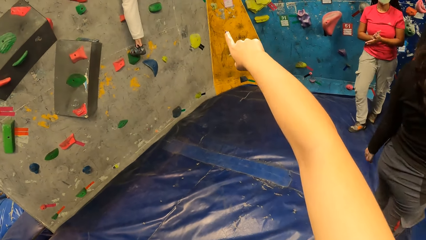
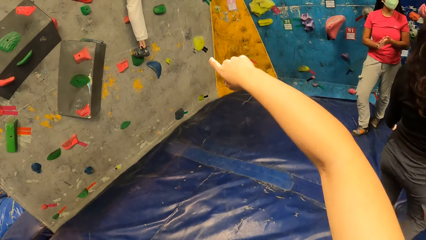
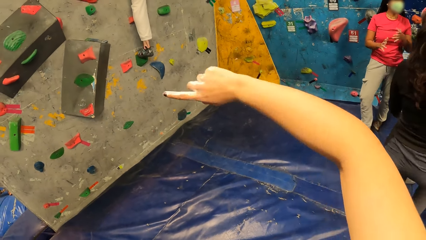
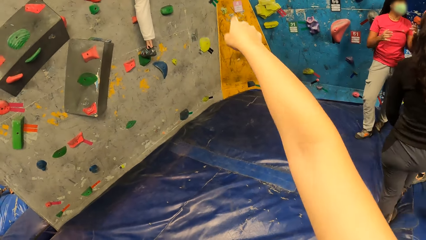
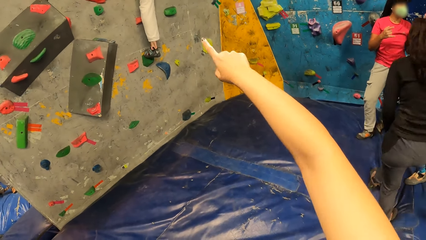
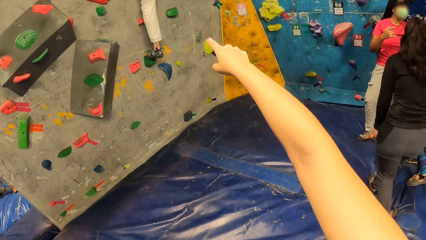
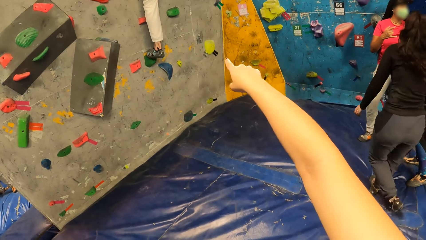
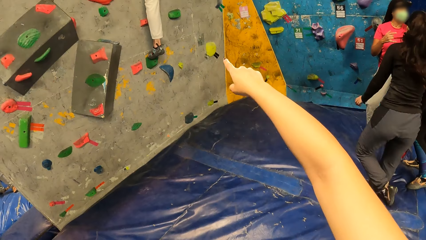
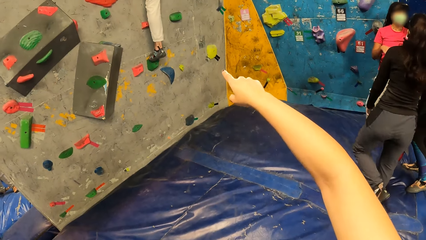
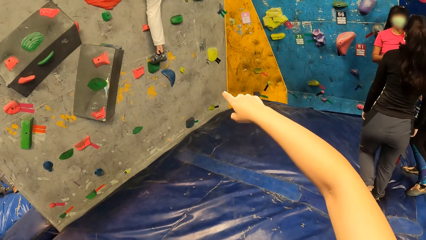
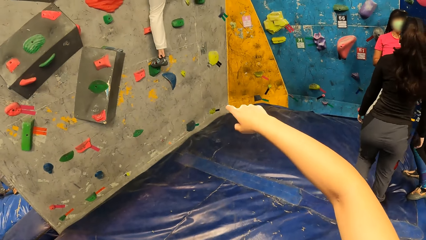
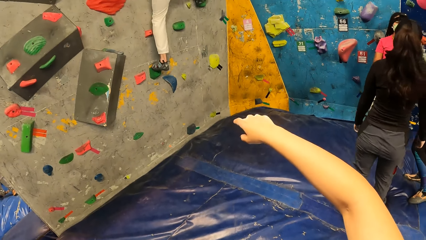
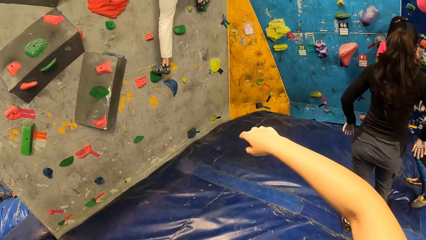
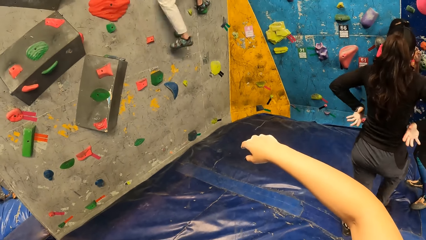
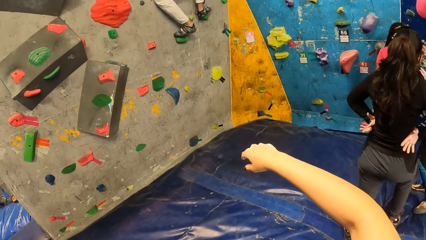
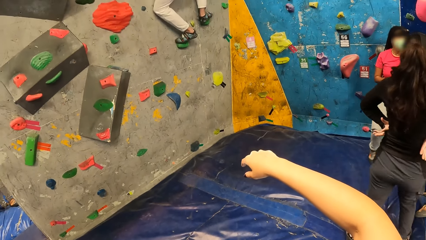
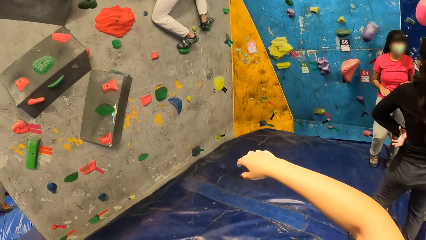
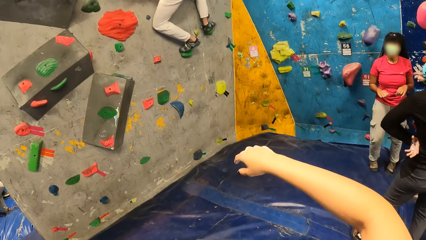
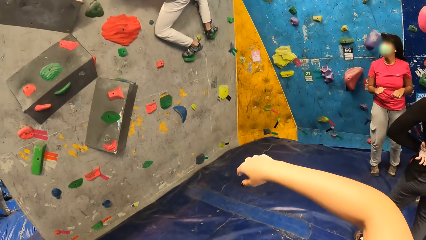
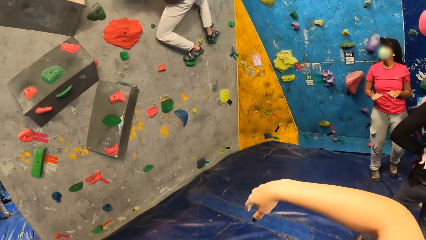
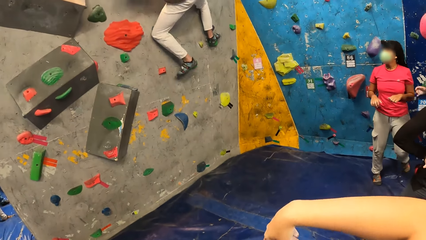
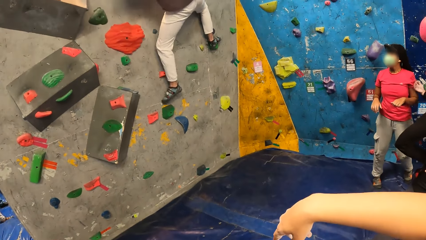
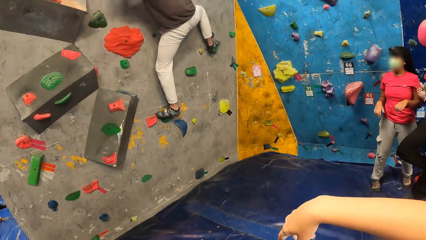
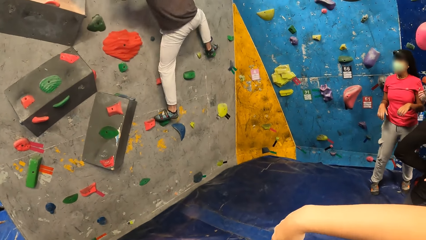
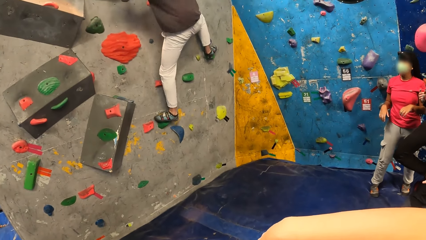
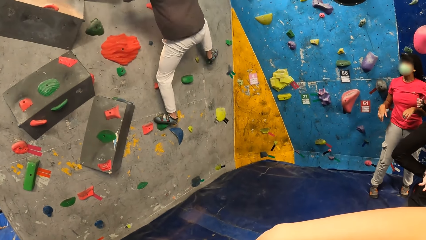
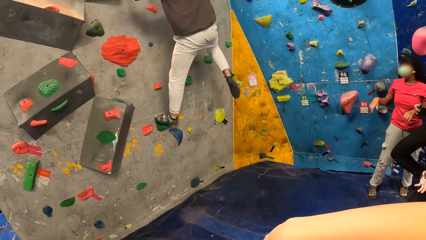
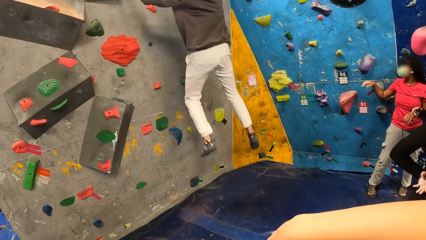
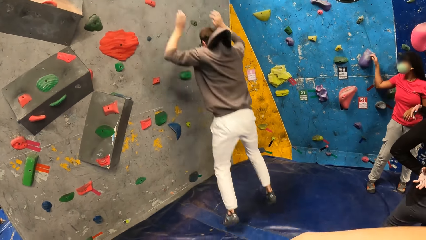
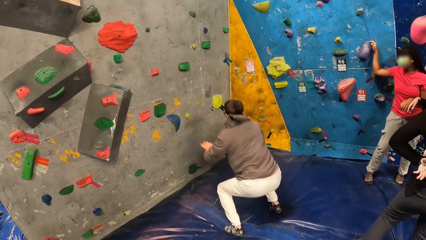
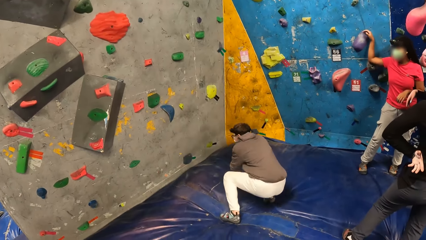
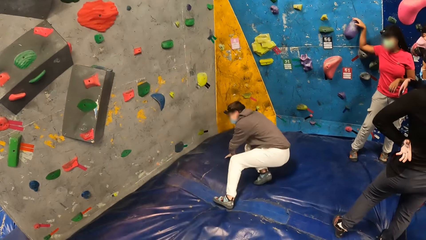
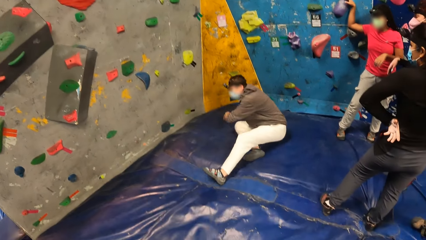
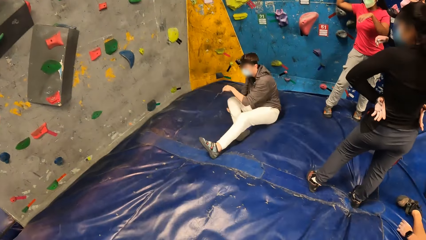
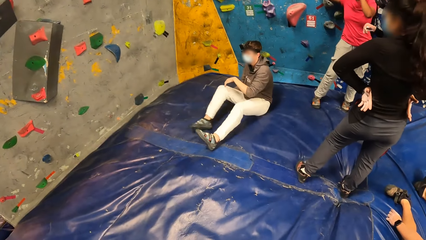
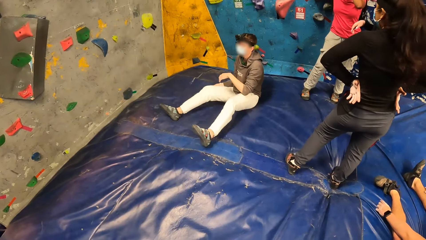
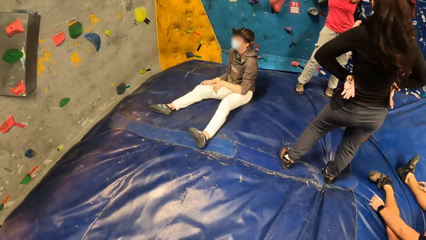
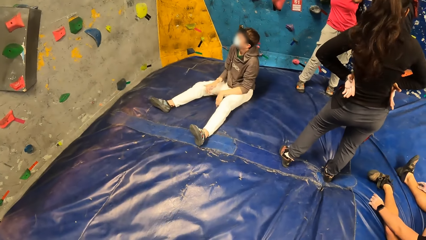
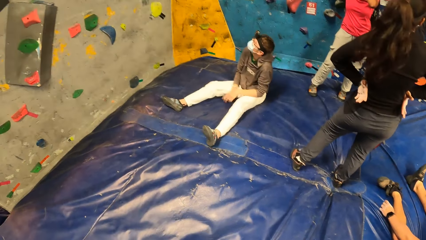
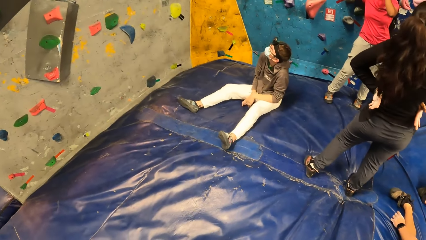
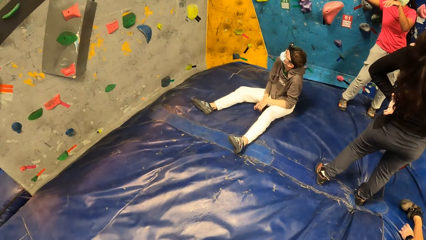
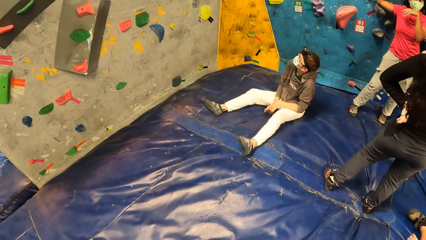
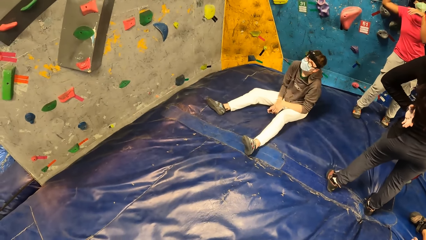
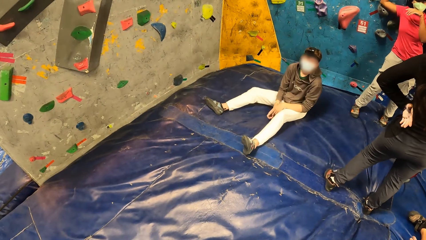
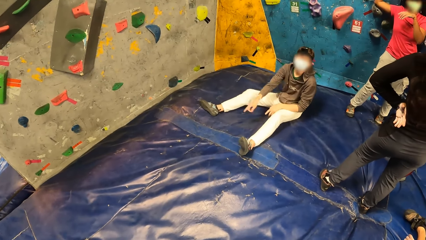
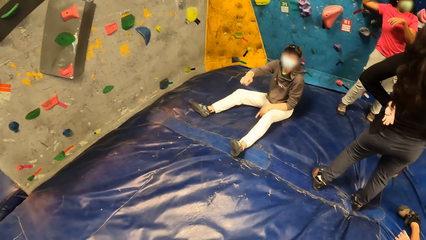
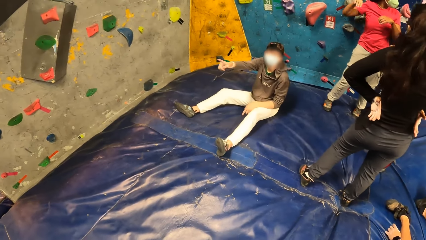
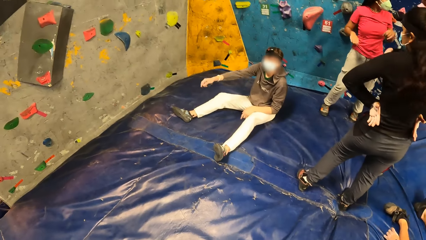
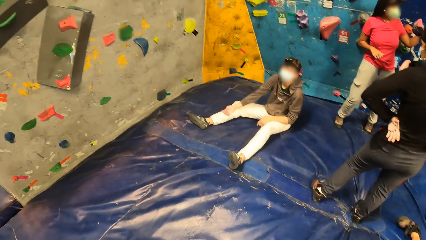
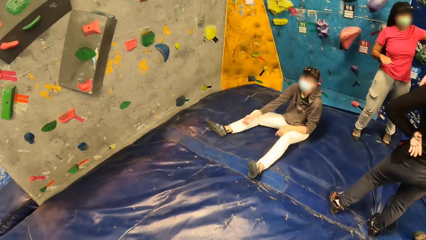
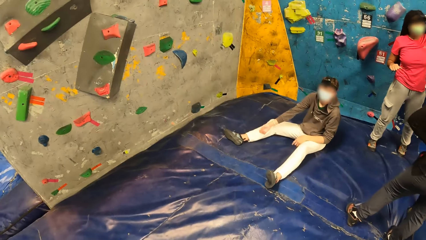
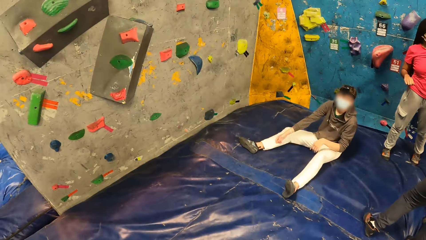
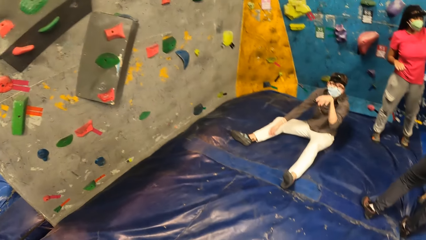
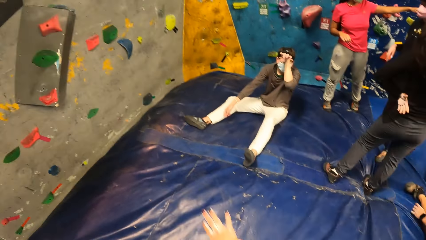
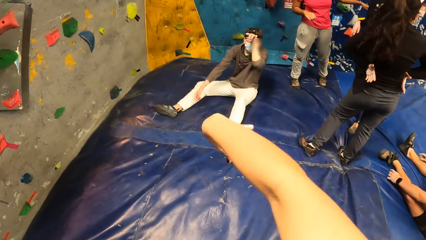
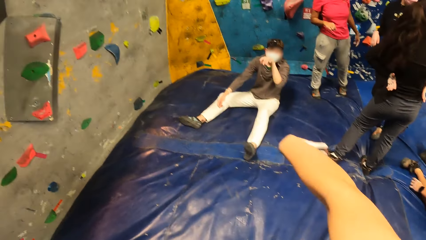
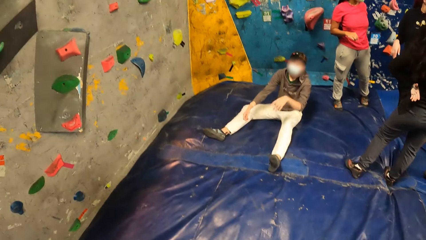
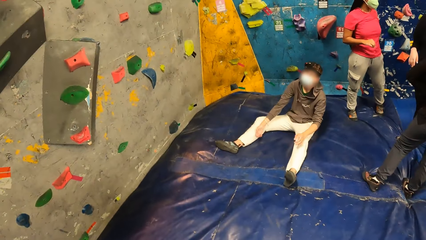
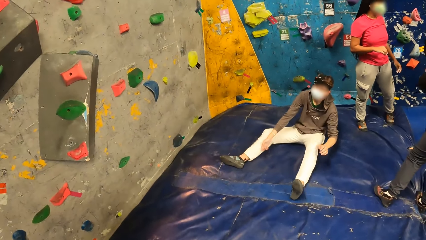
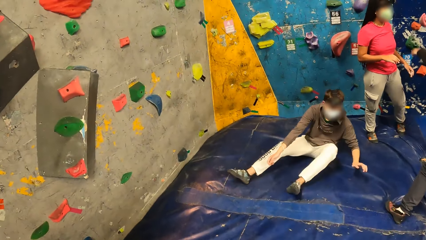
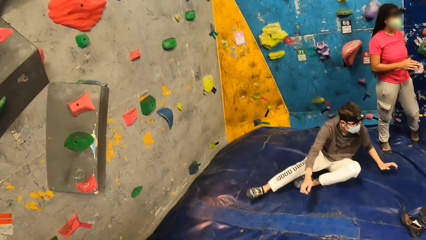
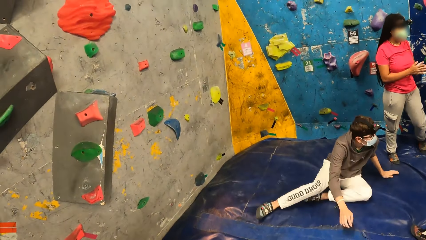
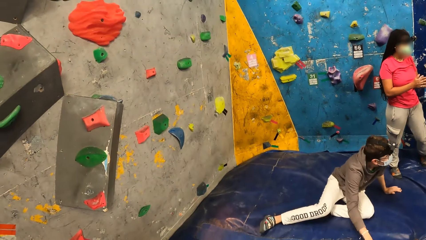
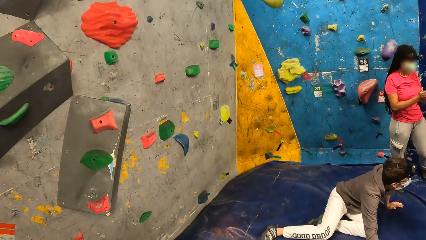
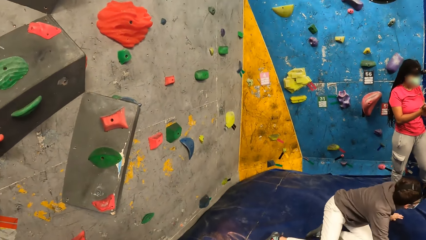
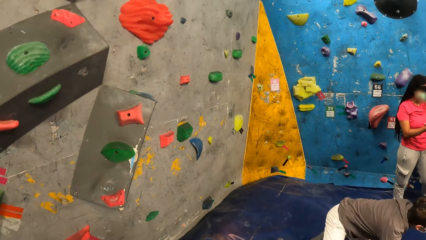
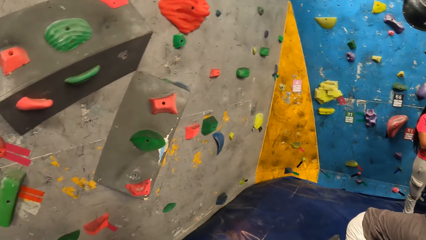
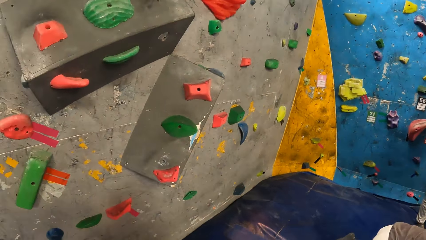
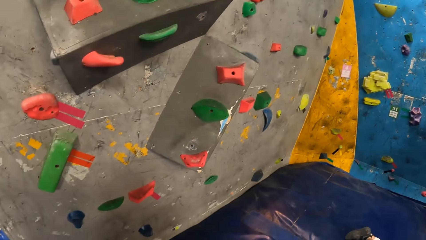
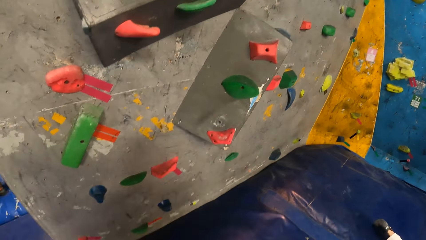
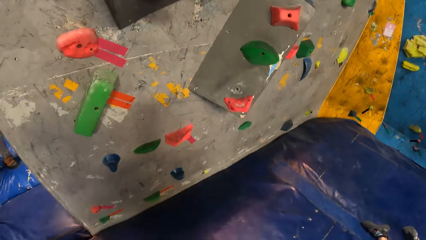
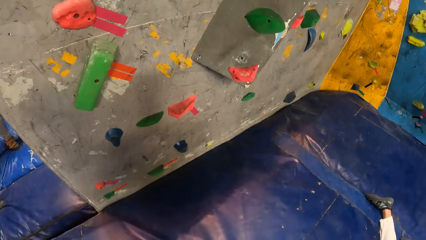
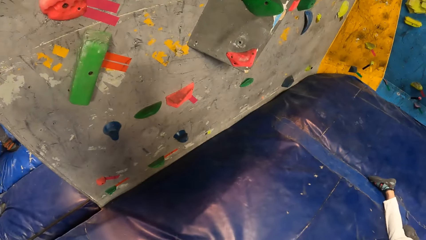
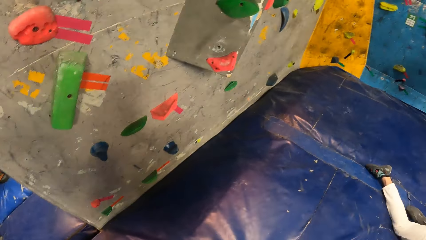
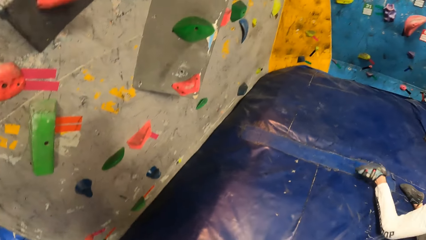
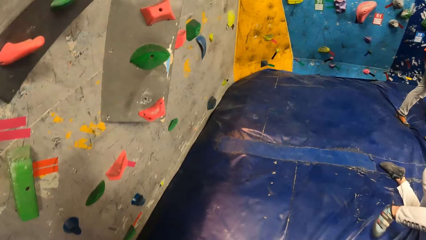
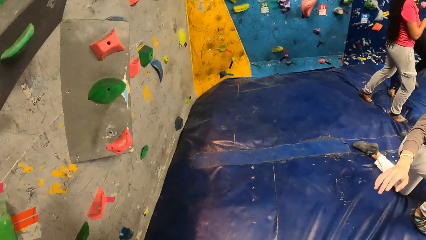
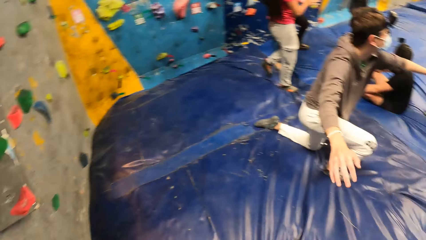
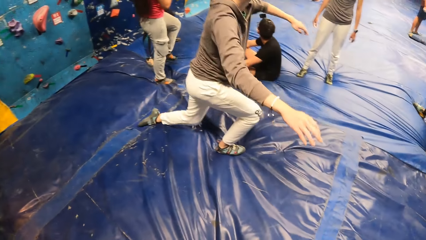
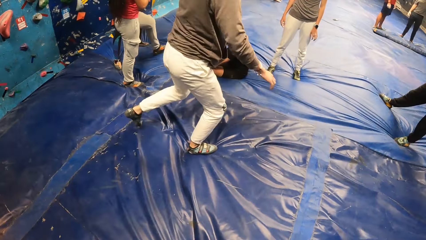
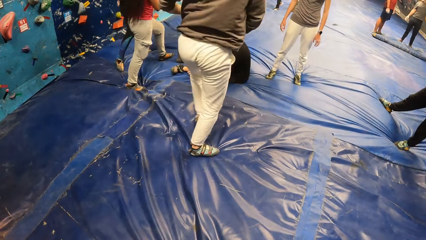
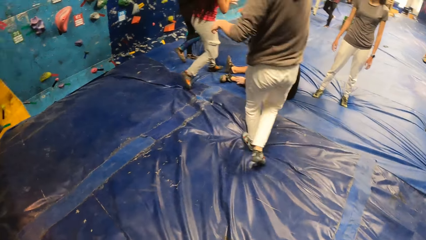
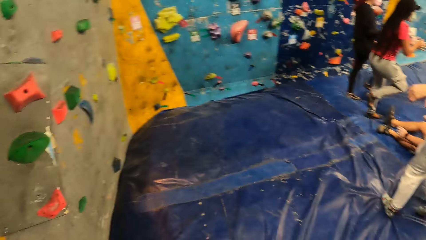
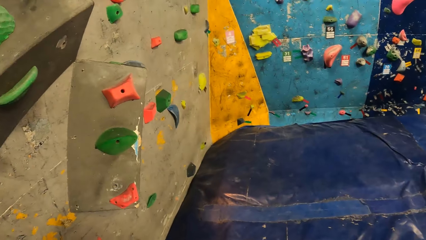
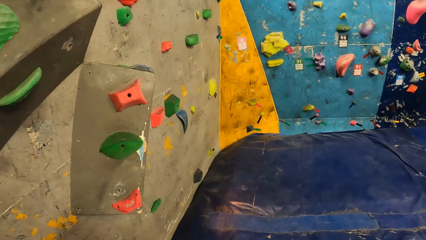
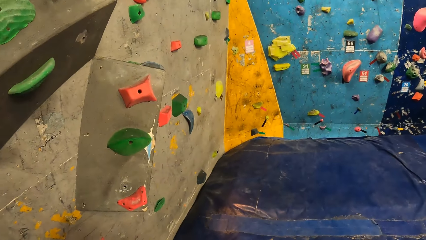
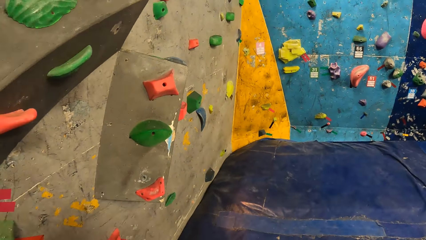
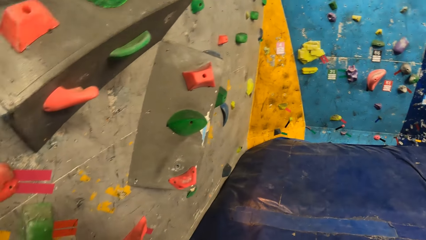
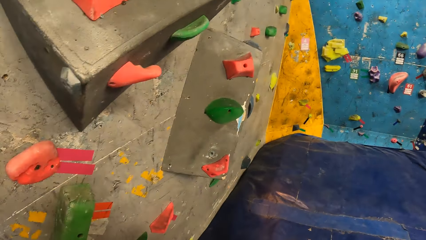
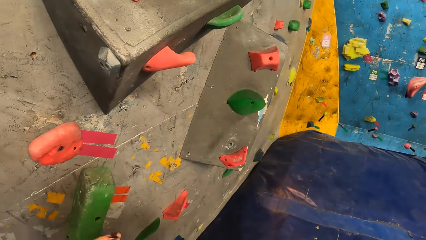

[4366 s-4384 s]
The man drops from the bouldering wall to a bouldering bed. The man converses with the camera wearer. The camera wearer looks around.
